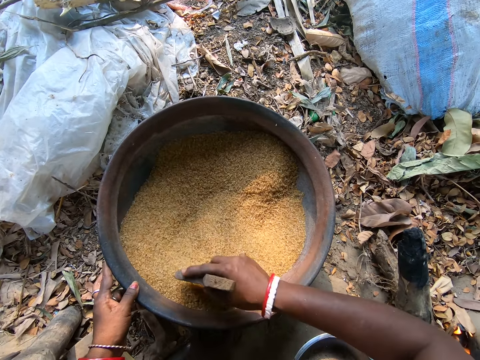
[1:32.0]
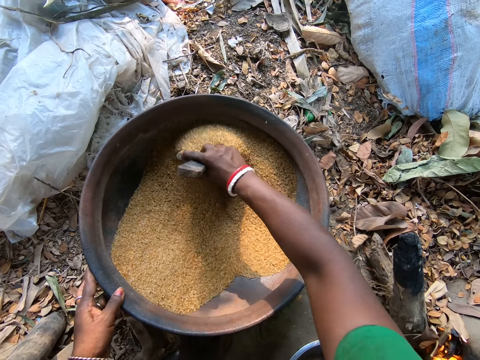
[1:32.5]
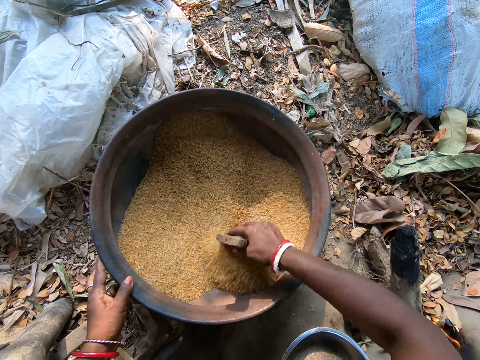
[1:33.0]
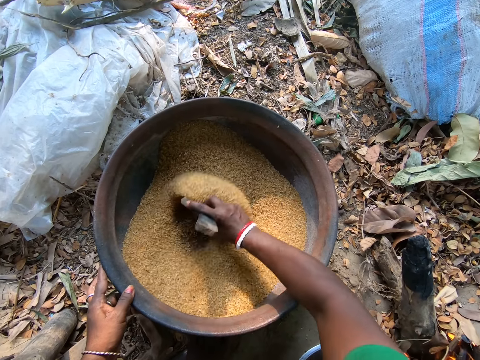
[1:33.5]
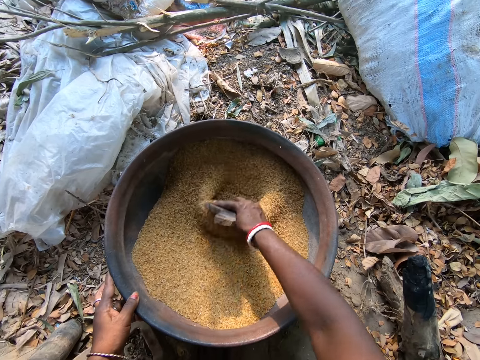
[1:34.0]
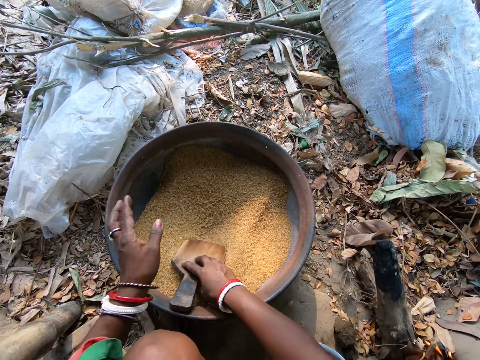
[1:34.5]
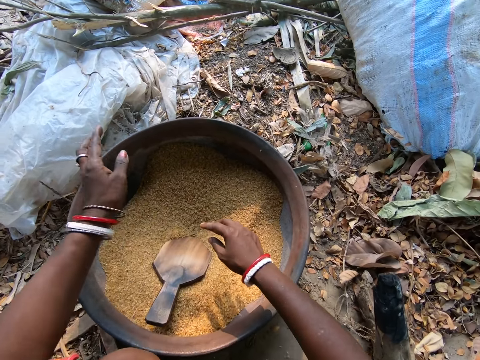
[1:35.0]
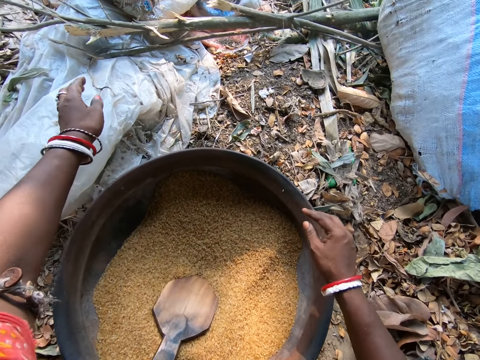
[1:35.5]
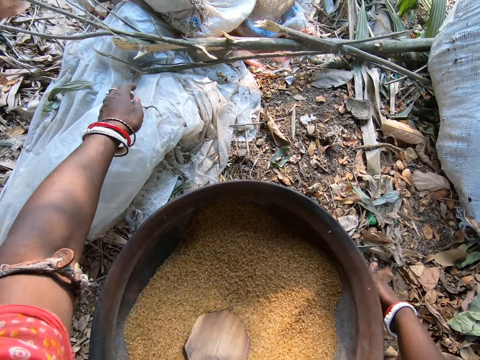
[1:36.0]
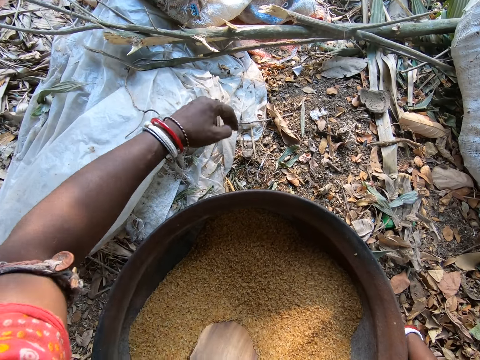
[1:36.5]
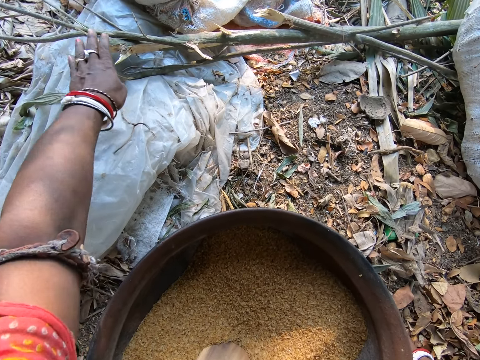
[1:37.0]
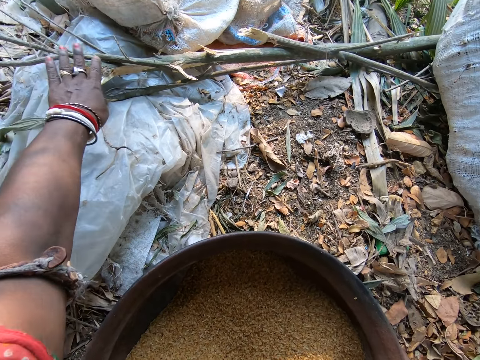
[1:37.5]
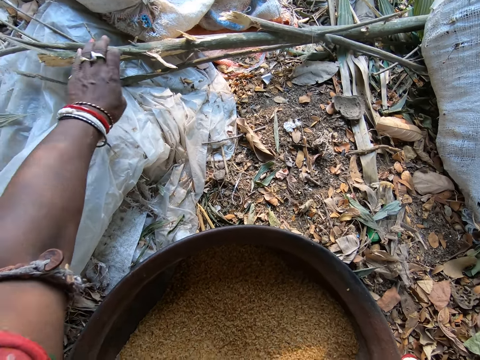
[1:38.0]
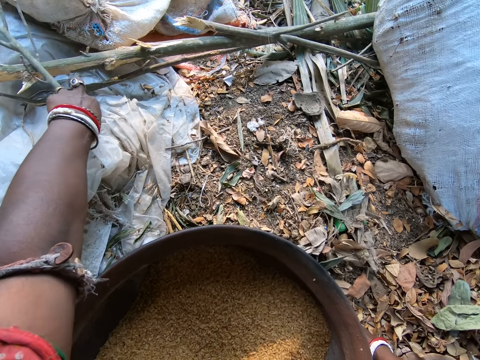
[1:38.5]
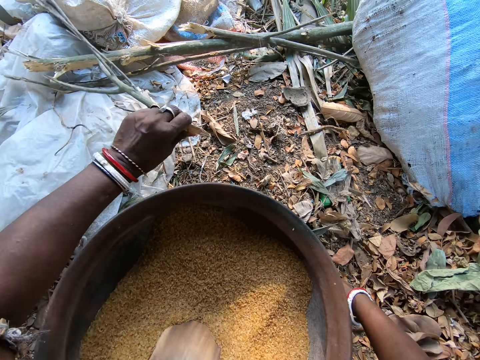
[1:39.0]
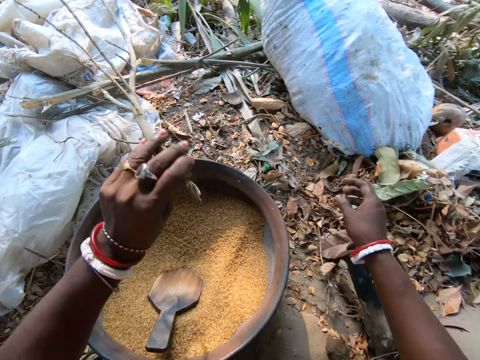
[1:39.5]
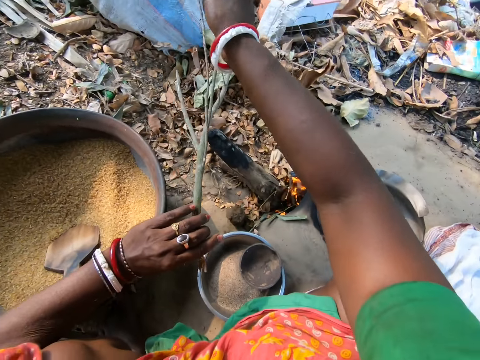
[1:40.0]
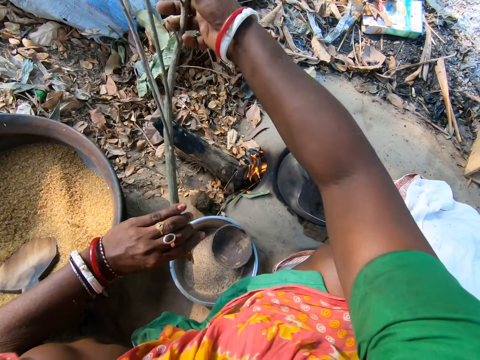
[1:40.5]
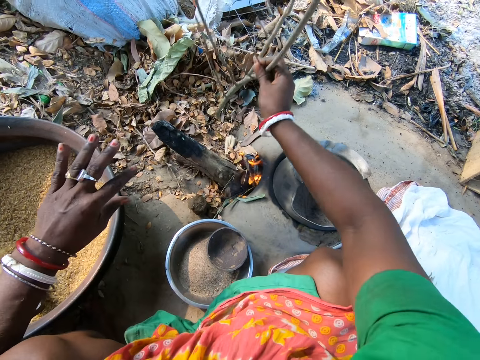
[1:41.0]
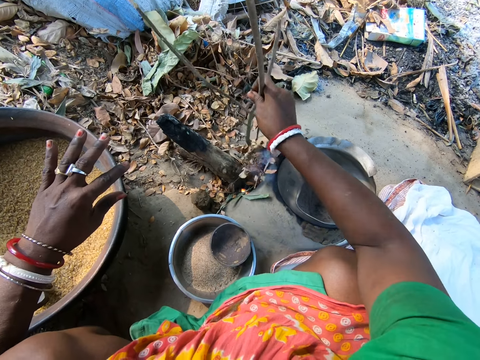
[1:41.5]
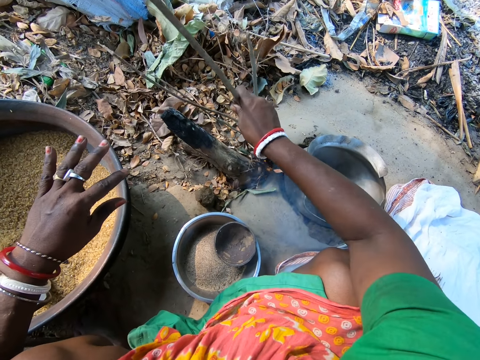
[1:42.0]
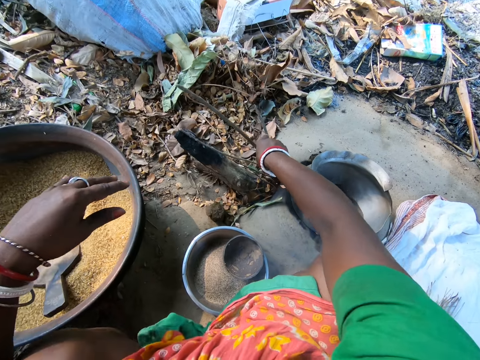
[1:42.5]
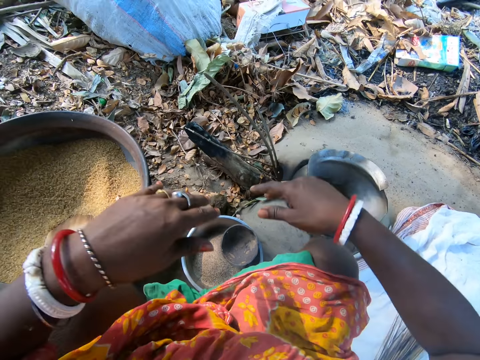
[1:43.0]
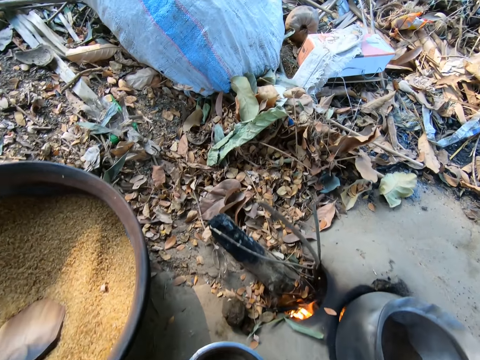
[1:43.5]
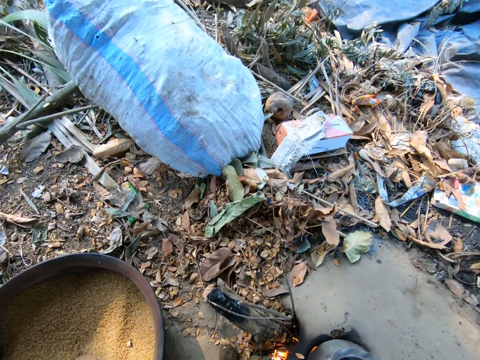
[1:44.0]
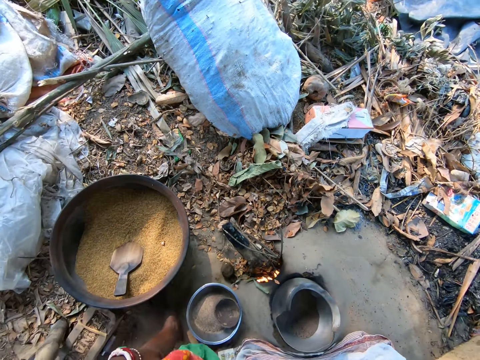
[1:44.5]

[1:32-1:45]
The camera wearer drops the rice stirrer in the basin of rice. She picks up a firewood from the ground with her left hand. She puts the firewood in the traditional cooking fire.

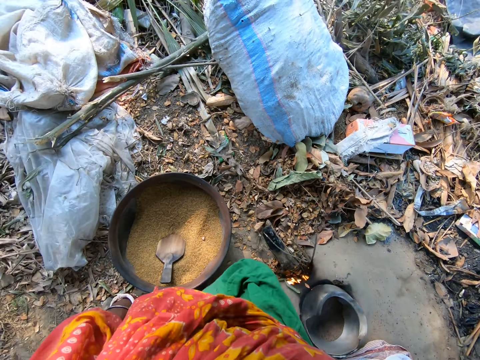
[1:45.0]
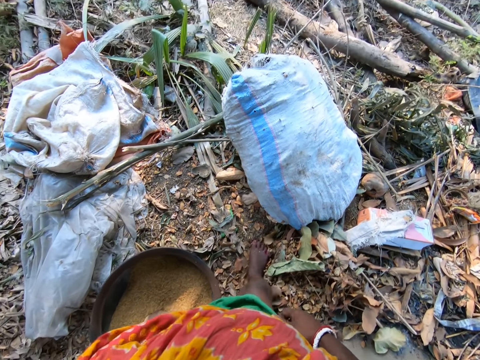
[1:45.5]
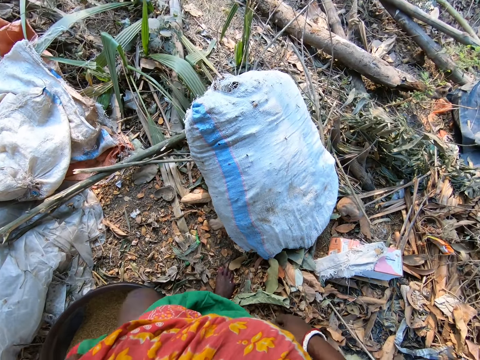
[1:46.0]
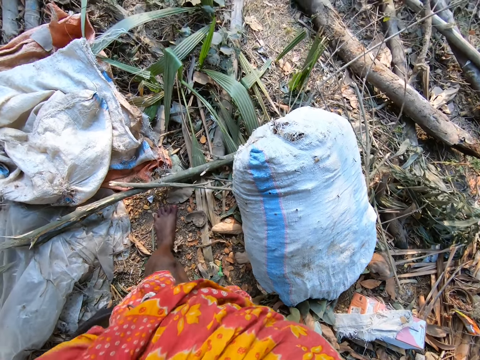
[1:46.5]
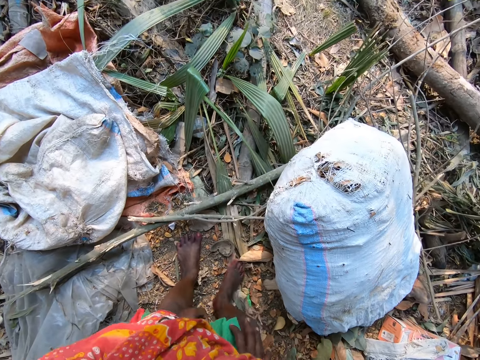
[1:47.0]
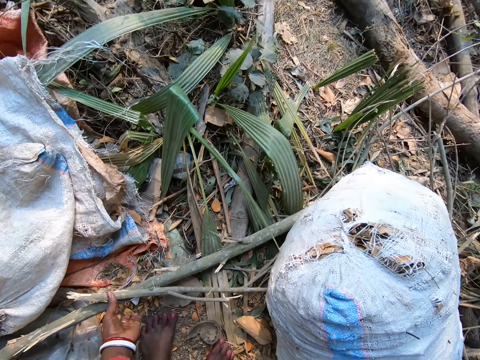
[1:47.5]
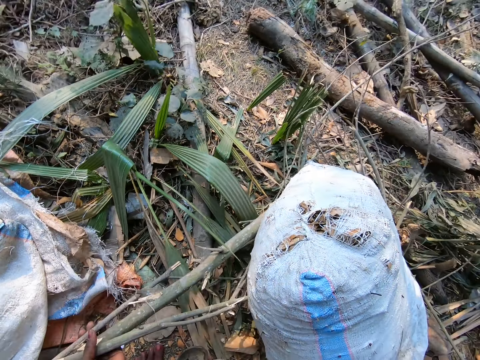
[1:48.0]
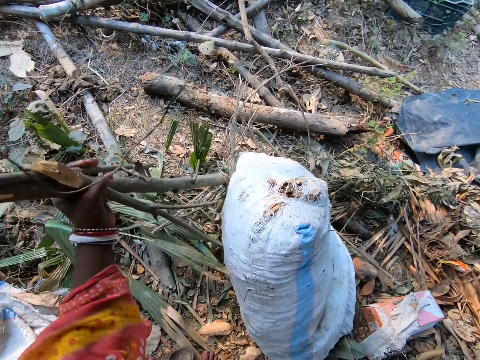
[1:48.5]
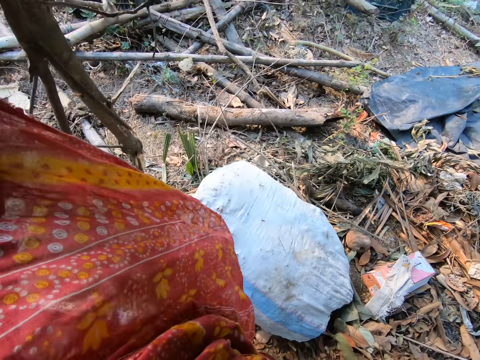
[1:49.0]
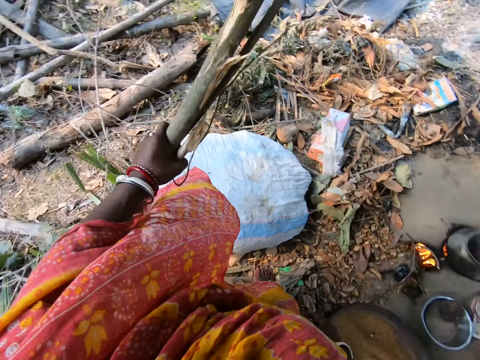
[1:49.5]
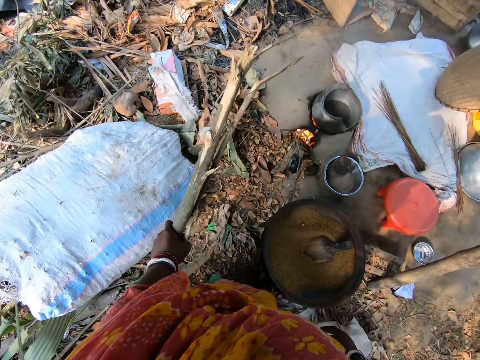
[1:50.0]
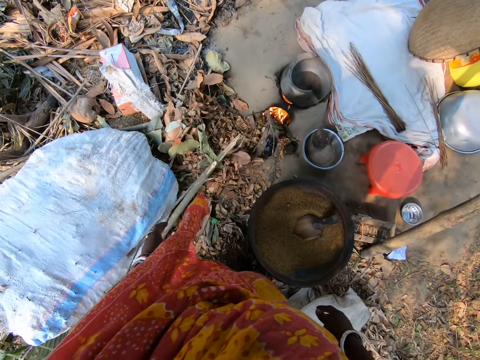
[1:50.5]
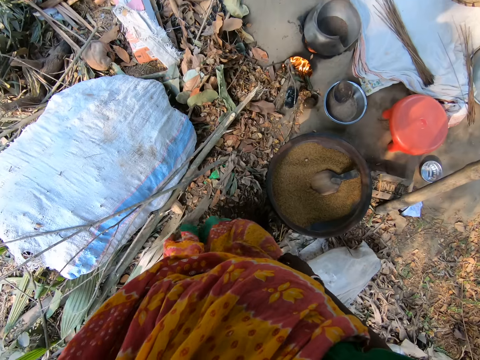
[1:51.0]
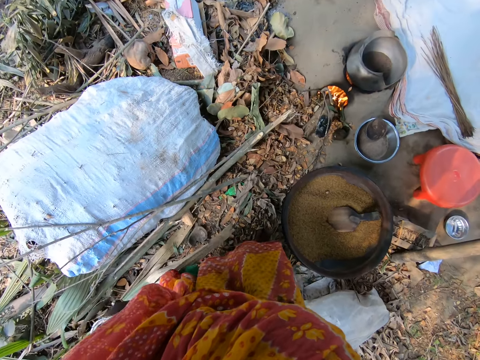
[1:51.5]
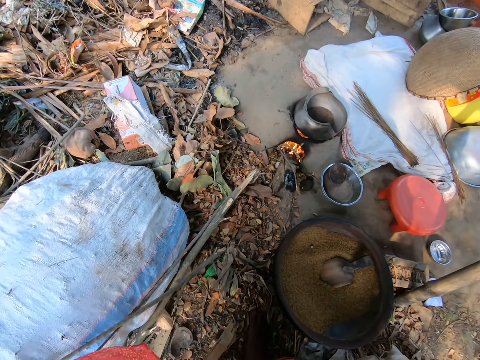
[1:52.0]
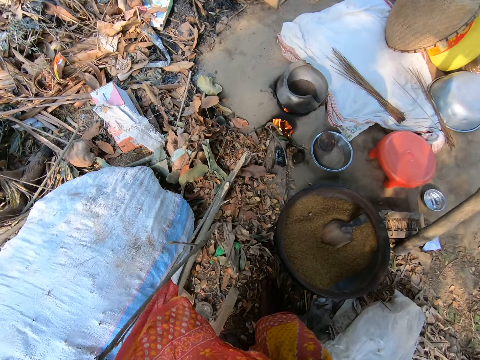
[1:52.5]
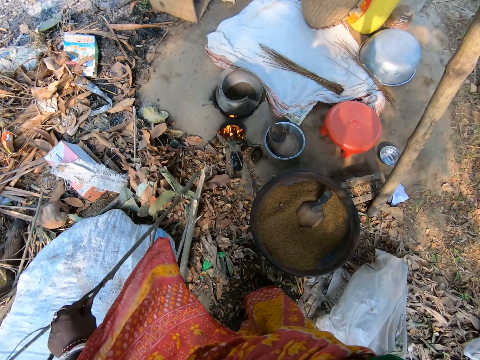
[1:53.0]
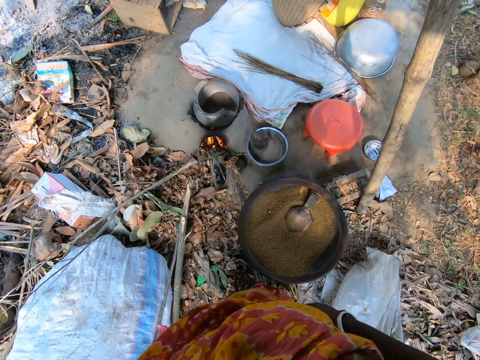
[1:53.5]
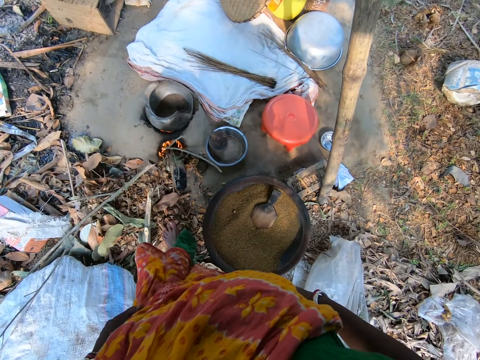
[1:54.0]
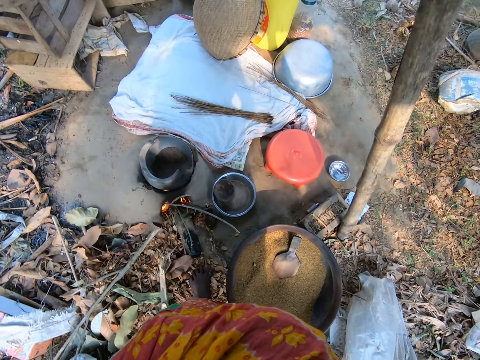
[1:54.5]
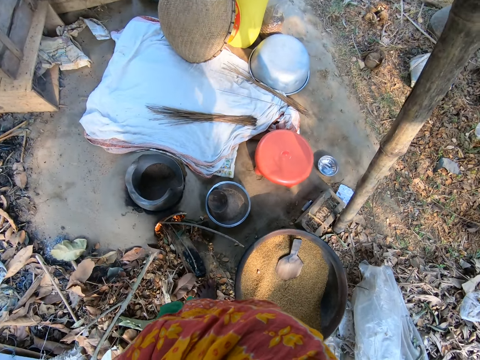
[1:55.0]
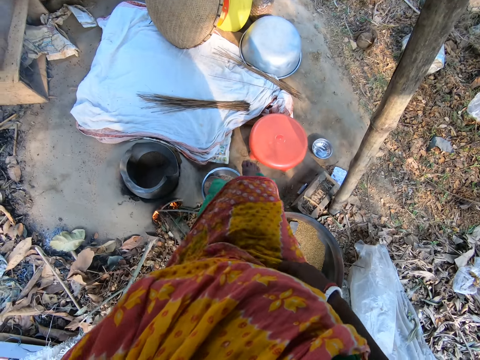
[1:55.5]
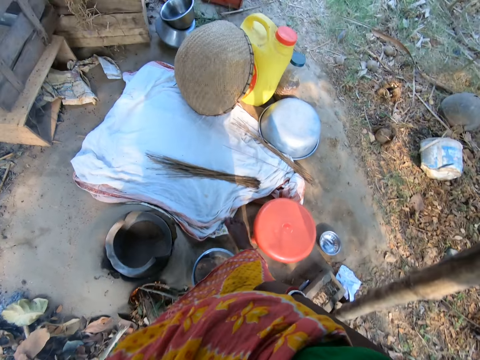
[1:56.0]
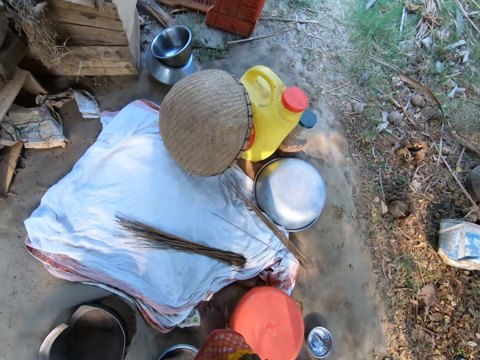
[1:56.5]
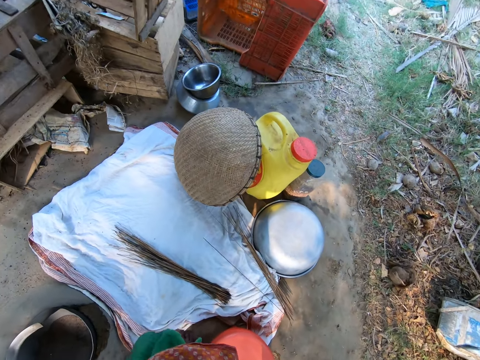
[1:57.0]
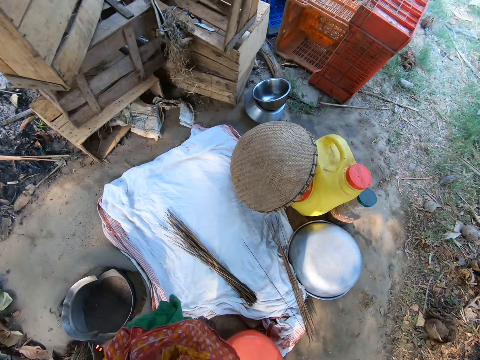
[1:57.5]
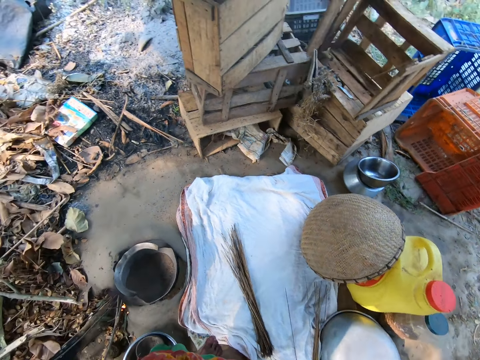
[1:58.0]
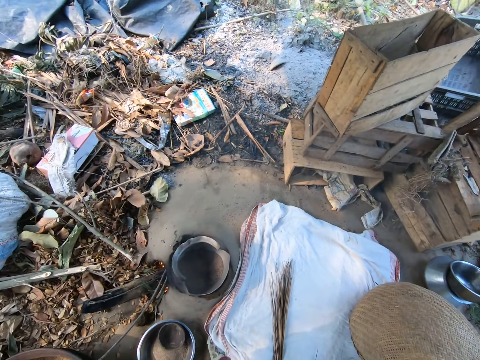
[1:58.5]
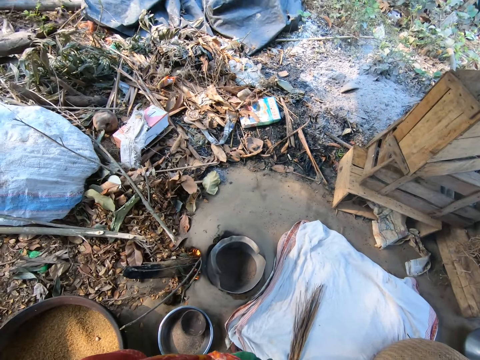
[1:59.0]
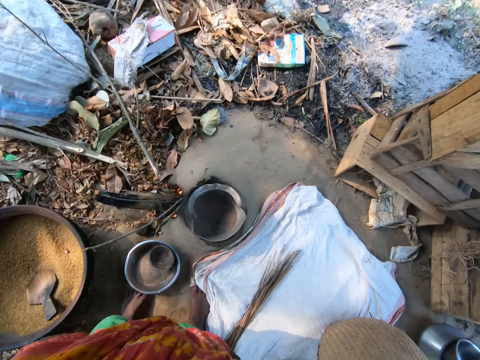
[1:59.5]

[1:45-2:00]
The camera wearer walks at the garden. They pick a bunch of firewood from the ground. They drop down the firewood. They walk towards a stool.
